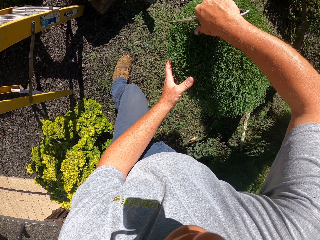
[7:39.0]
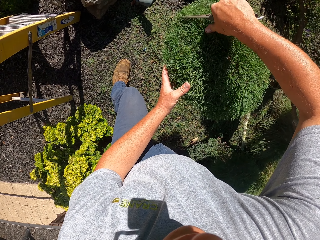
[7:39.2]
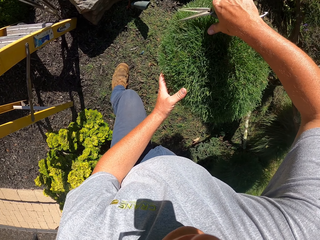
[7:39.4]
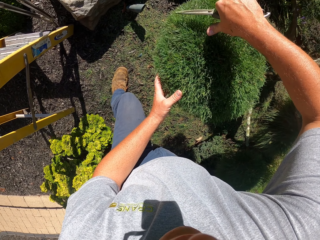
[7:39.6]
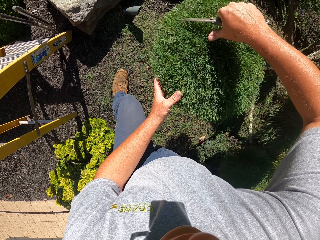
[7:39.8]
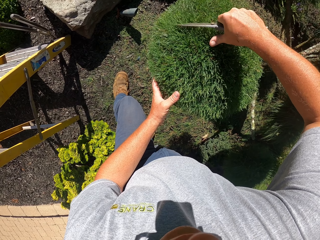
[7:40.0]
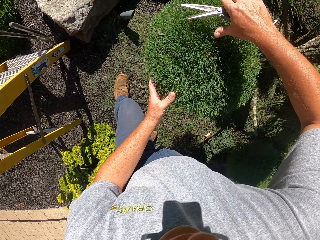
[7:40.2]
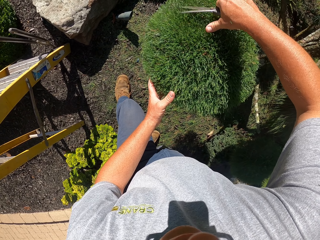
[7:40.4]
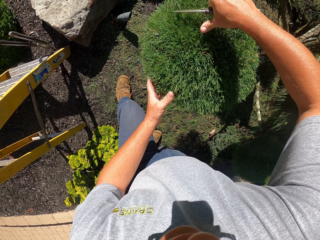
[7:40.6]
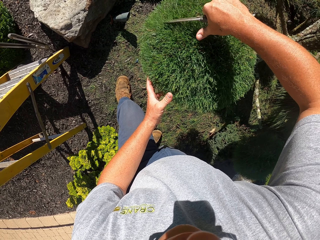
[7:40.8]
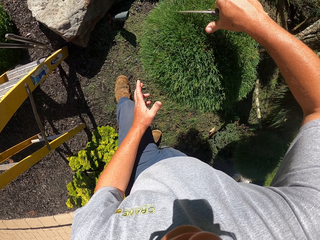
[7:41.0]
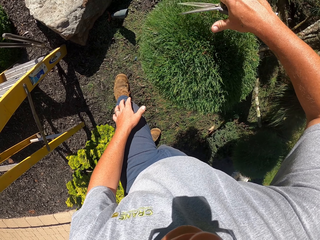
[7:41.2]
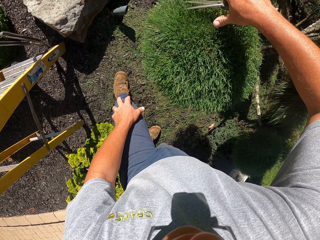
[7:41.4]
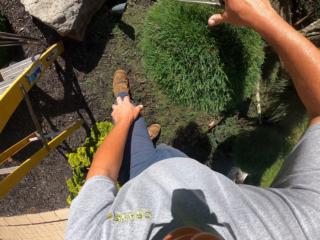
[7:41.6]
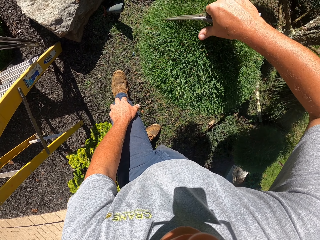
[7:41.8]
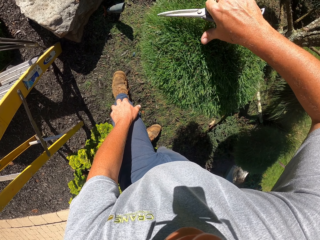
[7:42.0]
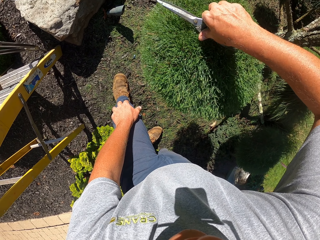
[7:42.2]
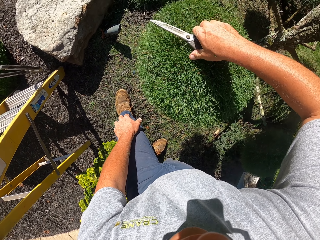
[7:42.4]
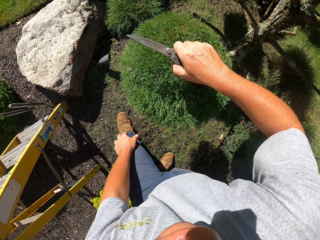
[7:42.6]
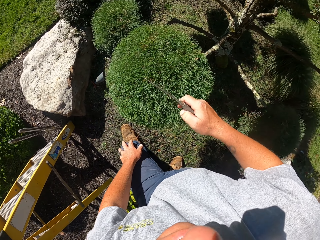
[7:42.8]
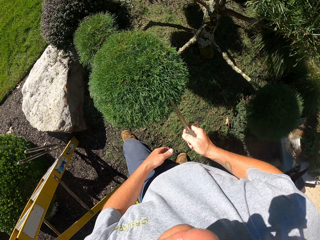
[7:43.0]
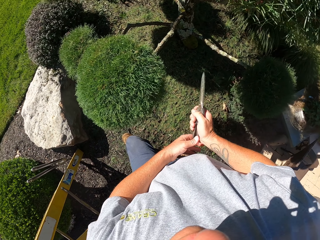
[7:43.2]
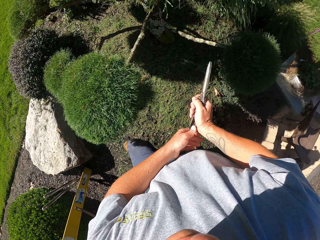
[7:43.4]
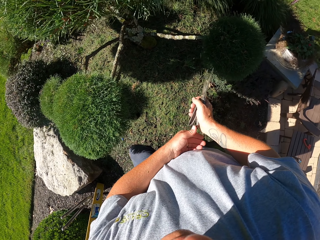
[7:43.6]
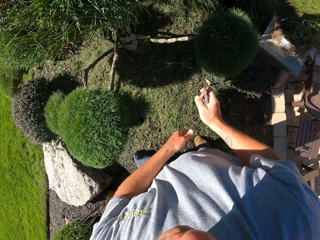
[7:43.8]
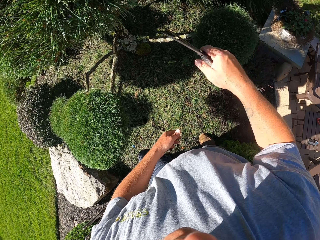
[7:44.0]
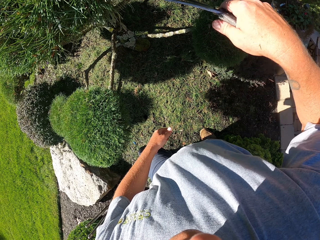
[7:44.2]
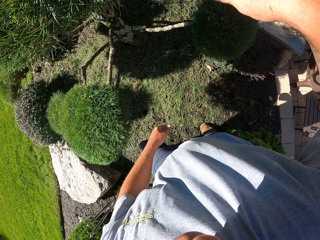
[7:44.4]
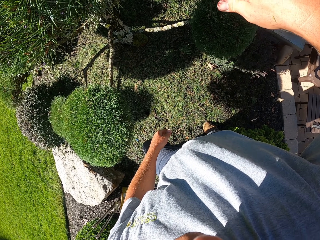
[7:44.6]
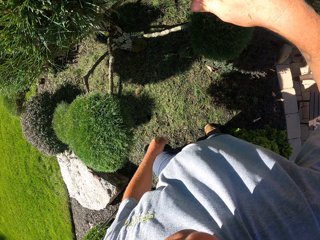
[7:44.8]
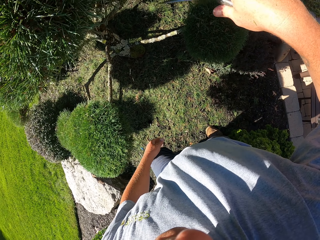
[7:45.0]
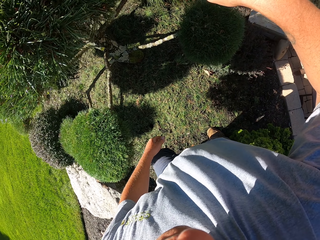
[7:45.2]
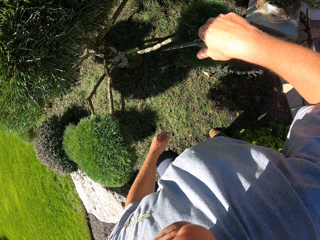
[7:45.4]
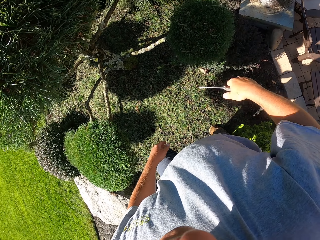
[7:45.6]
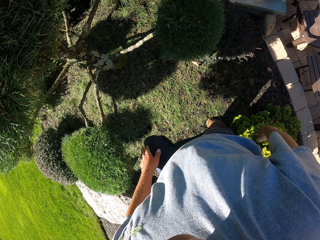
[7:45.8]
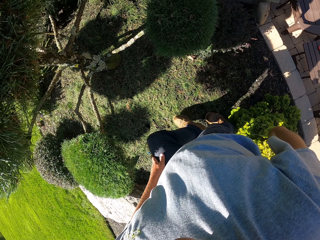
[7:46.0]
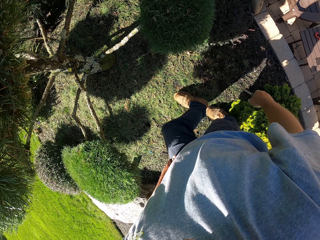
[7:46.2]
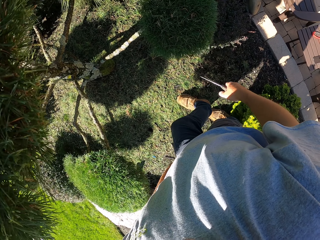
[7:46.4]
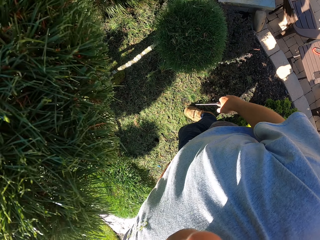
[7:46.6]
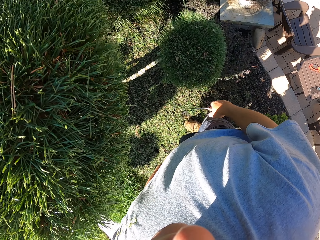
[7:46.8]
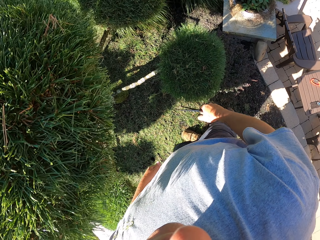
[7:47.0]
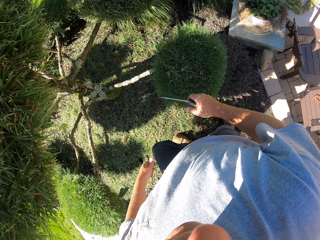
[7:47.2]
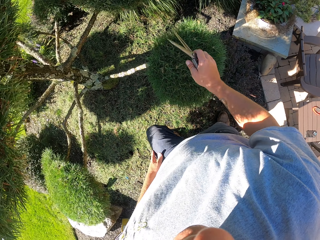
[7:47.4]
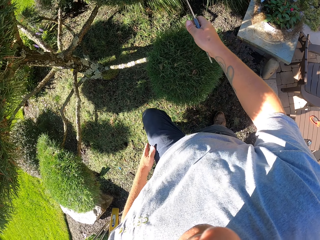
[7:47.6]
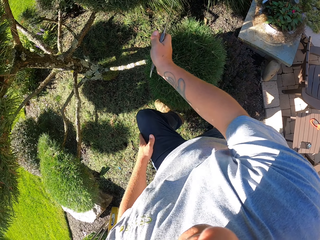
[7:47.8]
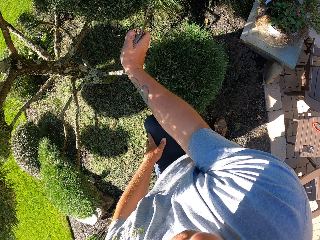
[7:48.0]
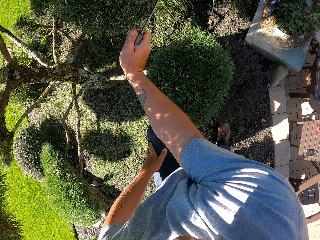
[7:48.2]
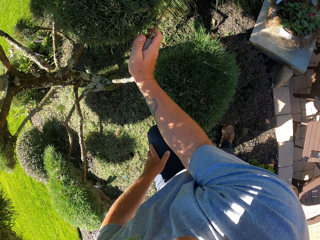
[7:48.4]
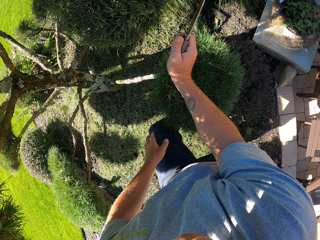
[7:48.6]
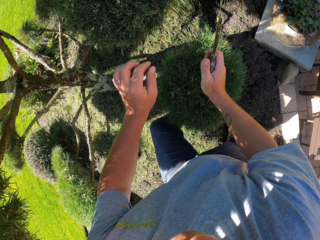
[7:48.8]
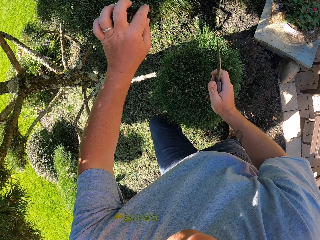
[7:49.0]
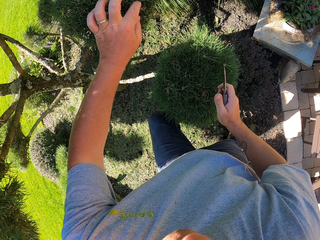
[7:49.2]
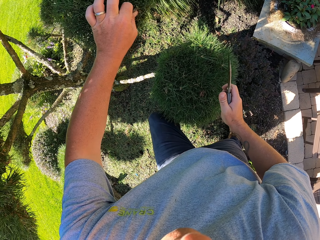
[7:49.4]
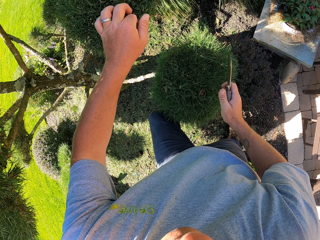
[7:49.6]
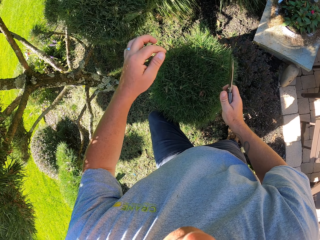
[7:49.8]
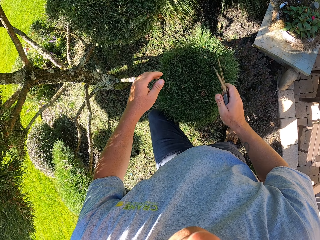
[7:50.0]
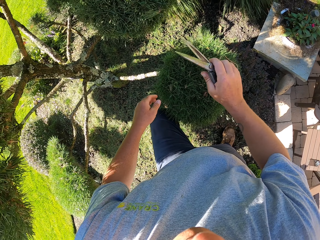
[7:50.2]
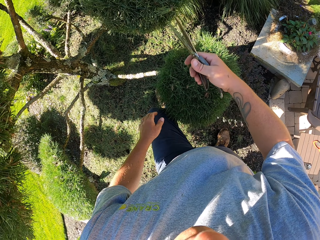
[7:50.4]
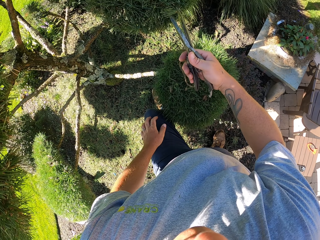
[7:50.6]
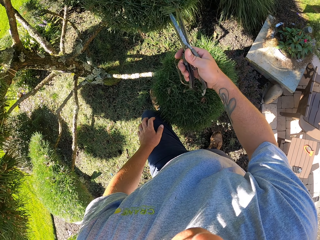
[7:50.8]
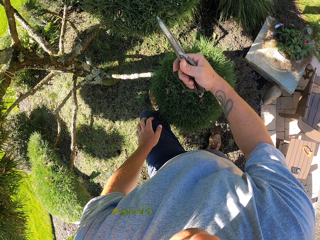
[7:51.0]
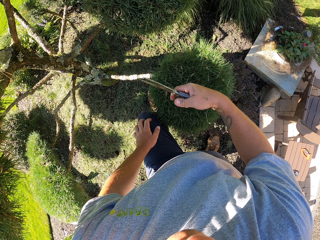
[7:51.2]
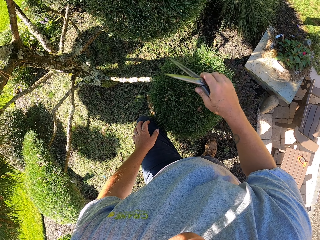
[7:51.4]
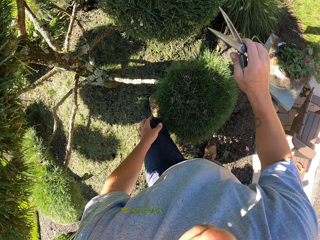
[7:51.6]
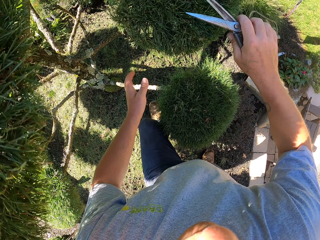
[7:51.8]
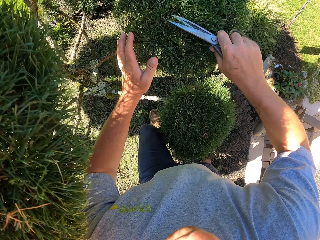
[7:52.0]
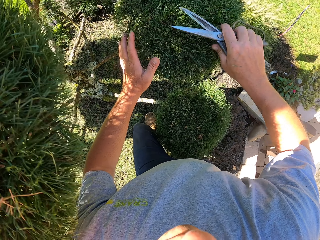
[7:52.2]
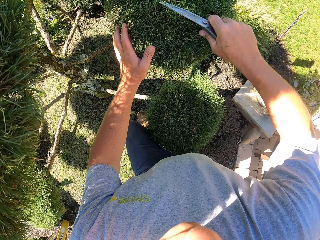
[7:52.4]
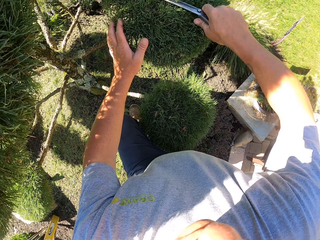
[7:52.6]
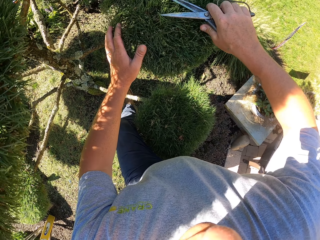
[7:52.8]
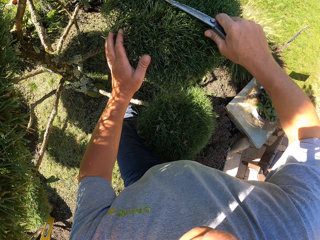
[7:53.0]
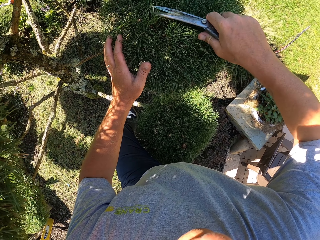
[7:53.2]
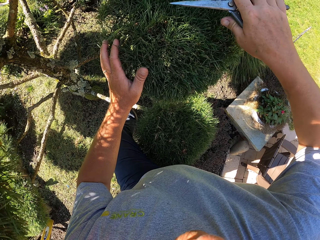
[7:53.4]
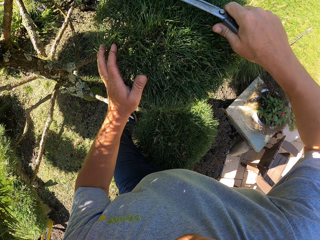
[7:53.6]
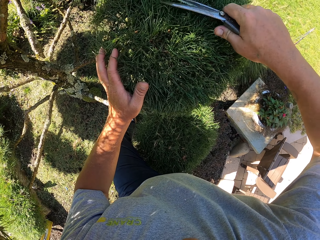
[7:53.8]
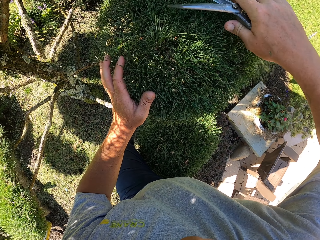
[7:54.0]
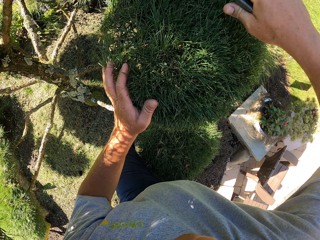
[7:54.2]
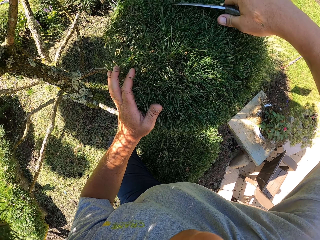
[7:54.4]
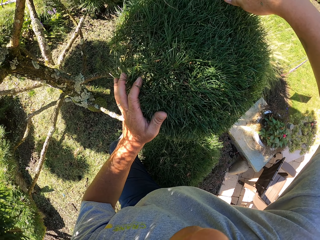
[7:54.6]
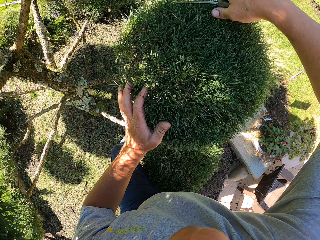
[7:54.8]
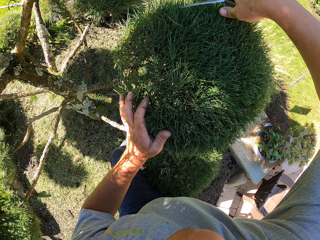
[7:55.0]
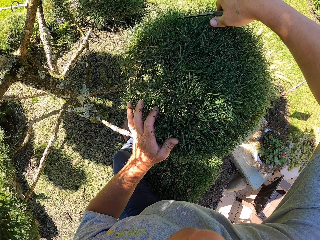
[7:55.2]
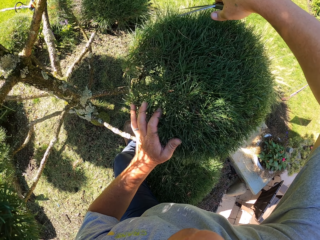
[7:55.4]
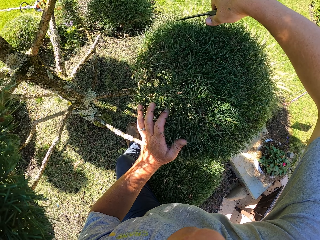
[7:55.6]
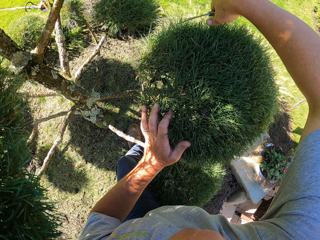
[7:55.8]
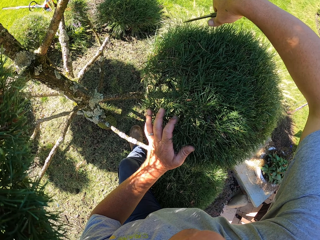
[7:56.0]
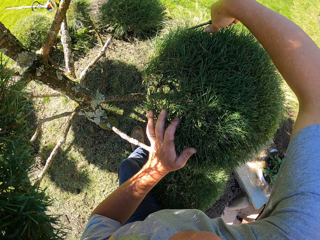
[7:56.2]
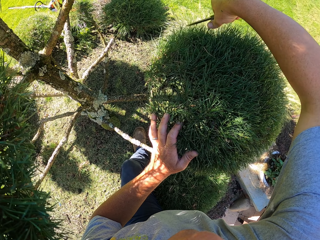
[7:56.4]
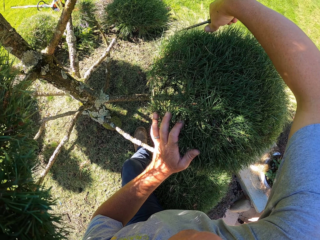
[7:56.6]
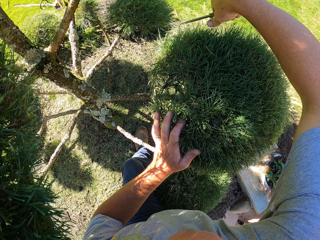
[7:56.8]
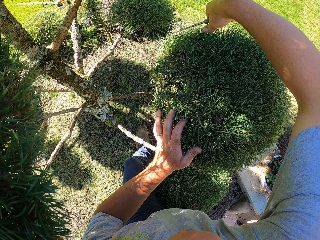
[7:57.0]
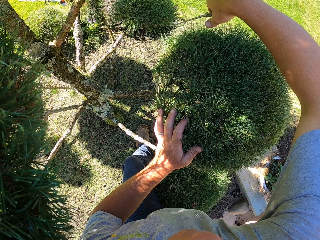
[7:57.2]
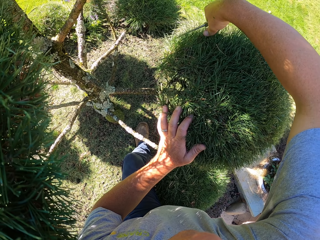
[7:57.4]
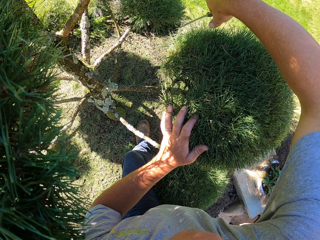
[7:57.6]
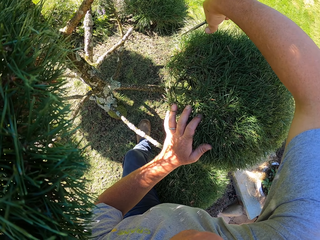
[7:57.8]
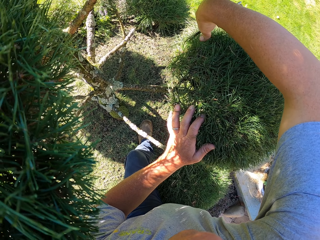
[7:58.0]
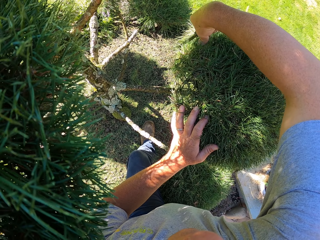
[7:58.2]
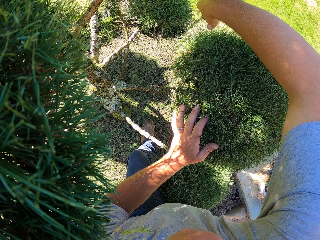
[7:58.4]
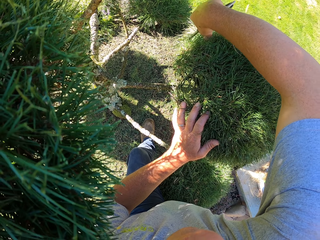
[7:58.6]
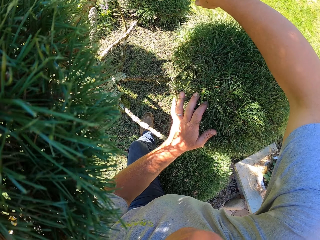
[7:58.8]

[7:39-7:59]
The camera wearer trims another branch. They remove some stick. They prune the tree.
